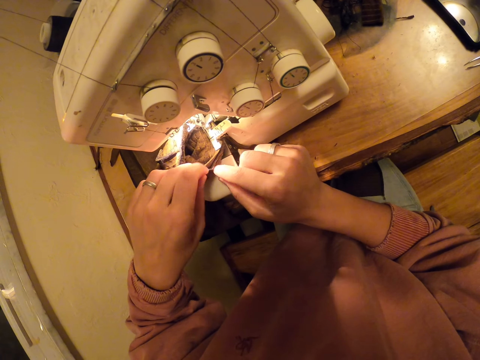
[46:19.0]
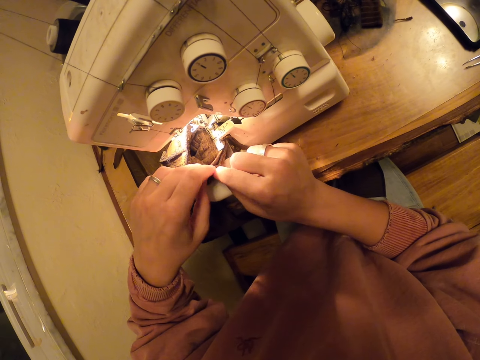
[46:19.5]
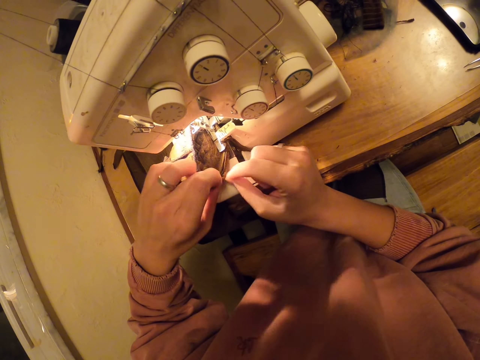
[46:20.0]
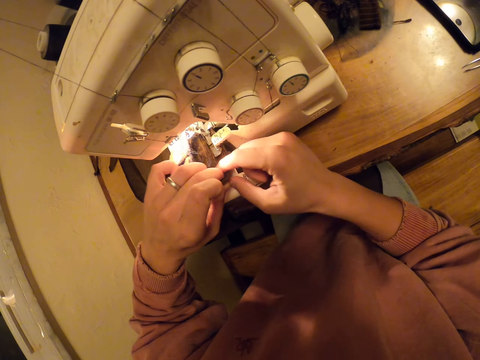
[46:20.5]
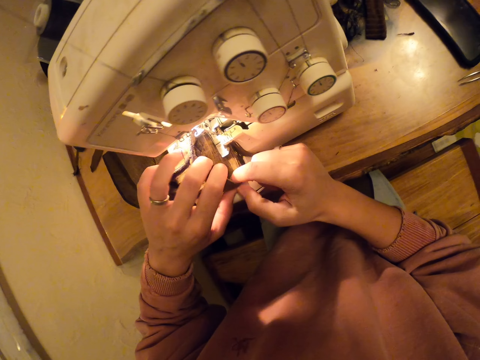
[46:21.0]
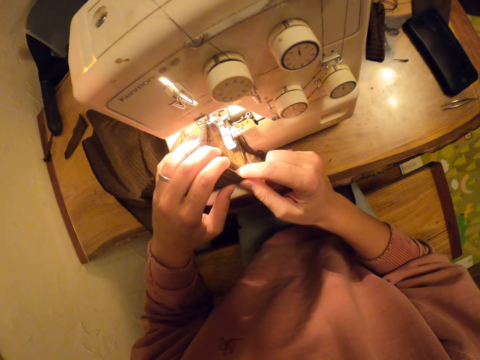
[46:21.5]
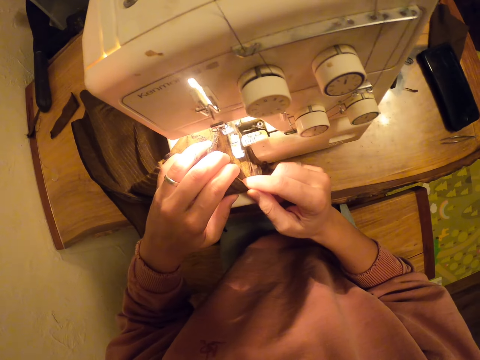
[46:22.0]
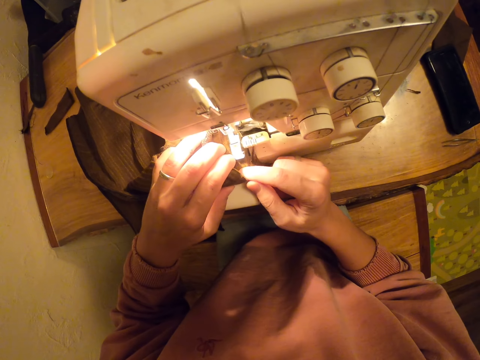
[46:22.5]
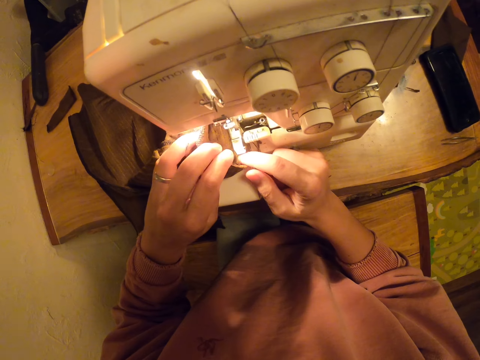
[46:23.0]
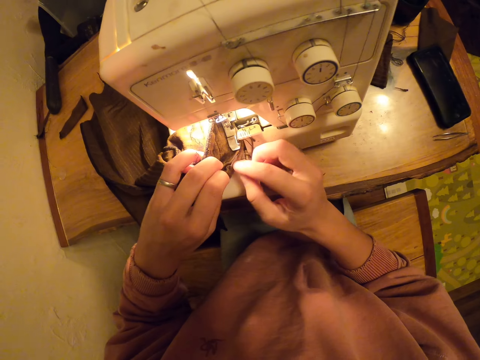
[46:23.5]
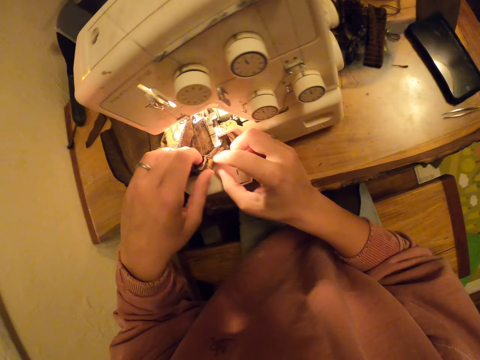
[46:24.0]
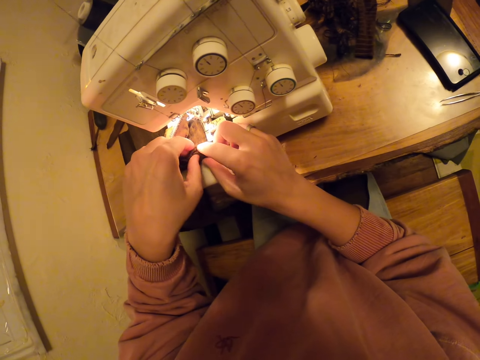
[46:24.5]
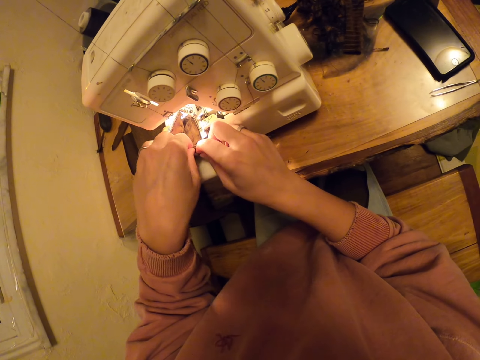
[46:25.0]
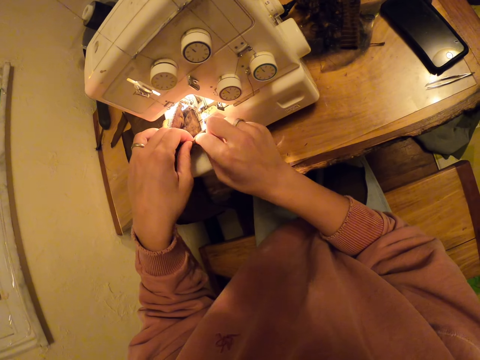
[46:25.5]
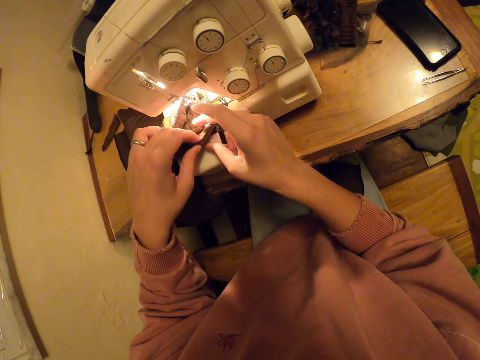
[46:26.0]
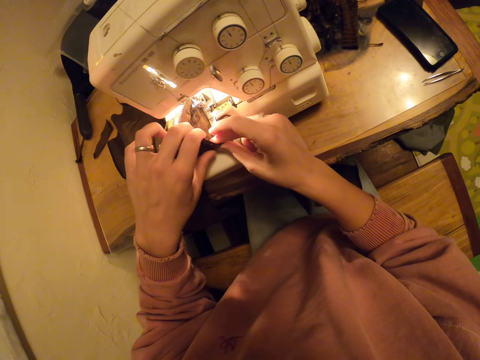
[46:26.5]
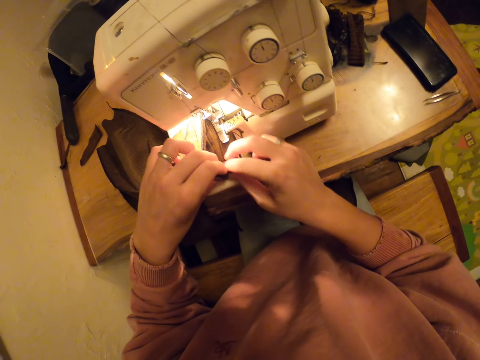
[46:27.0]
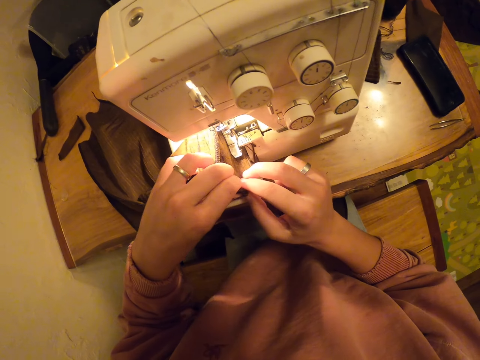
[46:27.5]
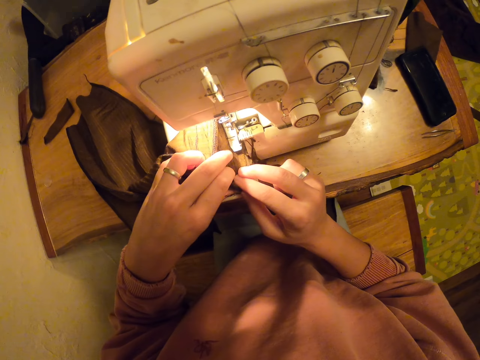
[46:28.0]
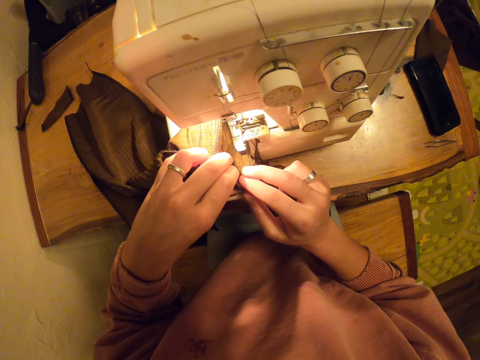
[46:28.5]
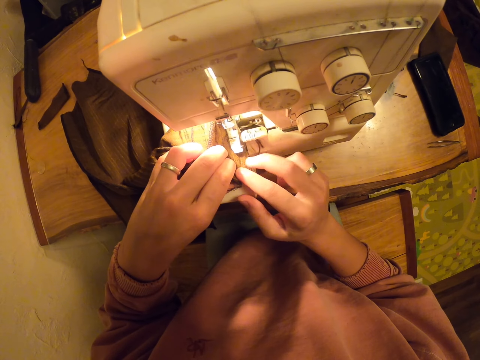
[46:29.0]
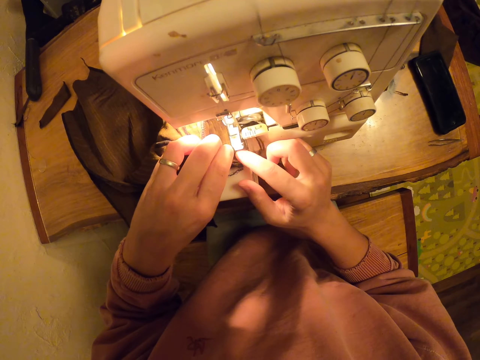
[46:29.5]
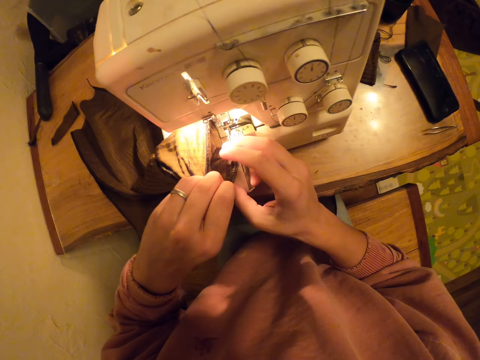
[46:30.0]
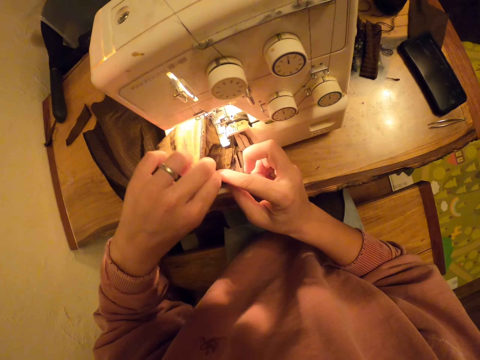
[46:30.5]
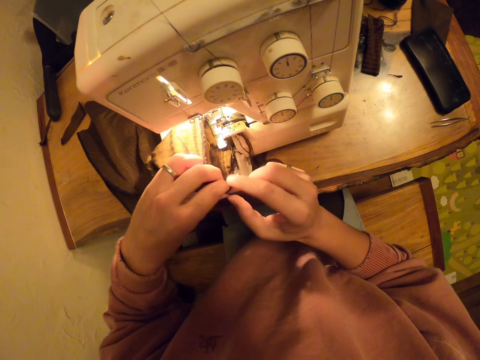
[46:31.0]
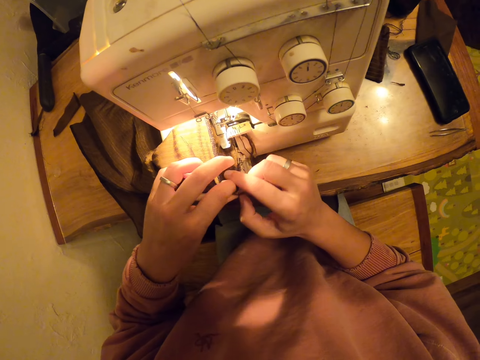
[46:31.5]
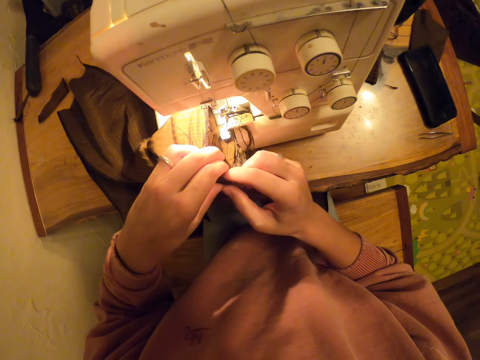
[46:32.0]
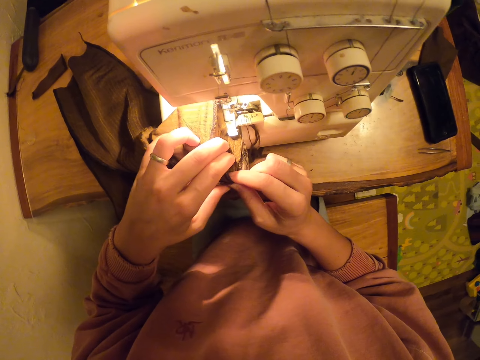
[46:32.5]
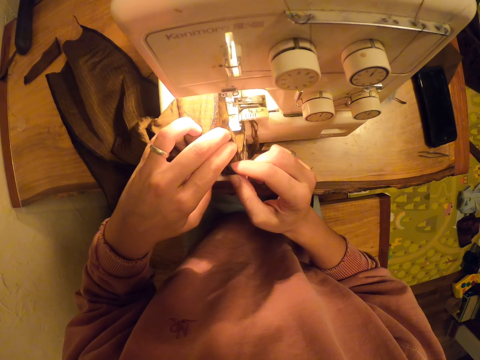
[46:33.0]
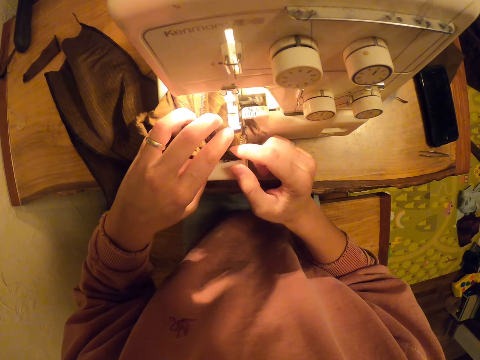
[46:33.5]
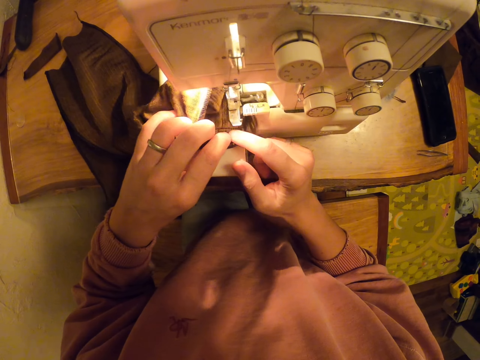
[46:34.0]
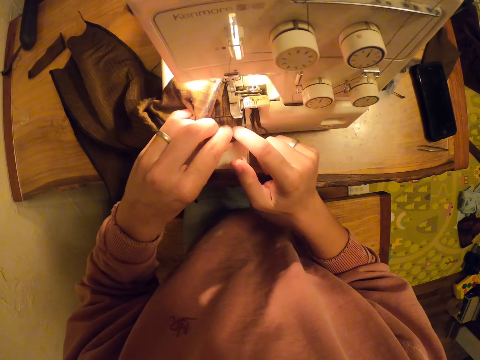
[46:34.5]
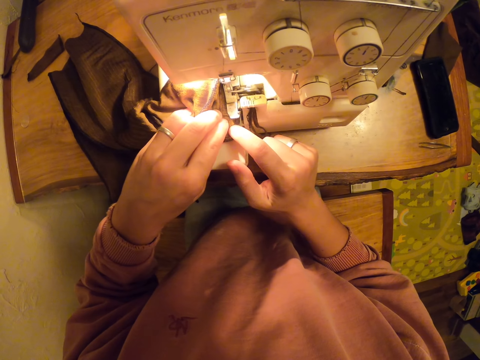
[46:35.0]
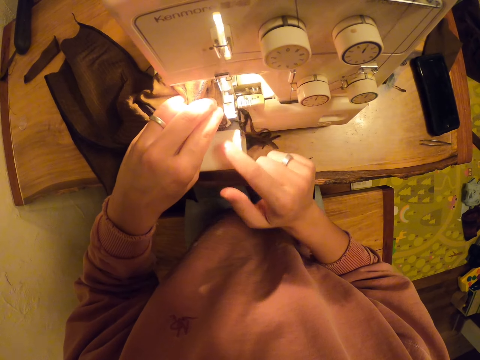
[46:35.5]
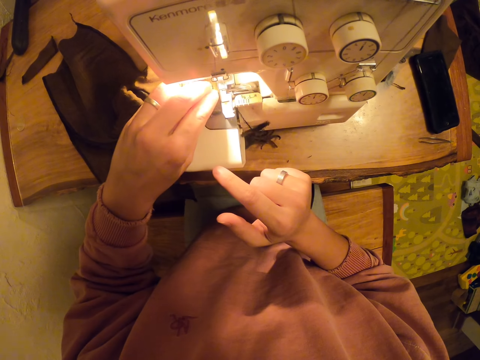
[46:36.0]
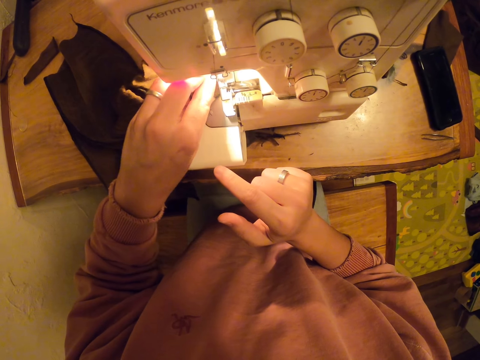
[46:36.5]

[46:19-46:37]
The camera wearer sews the cloth with the sewing machine. They align the cloths with both hands. They sew the cloth with the sewing machine. They align the cloths with both hands. They sew the cloth with the sewing machine.

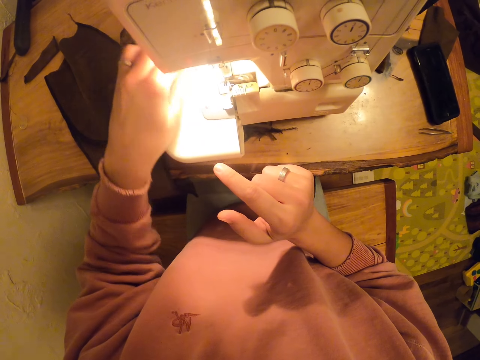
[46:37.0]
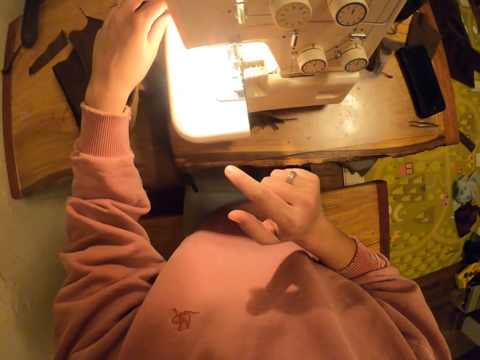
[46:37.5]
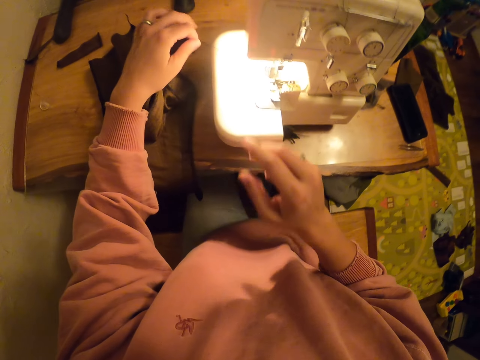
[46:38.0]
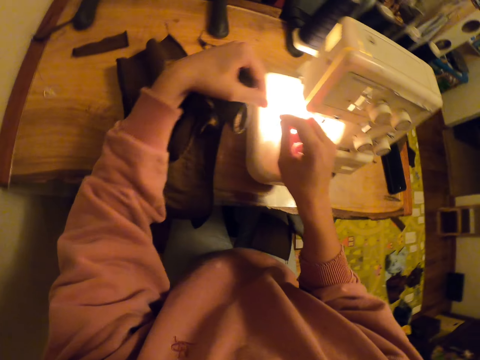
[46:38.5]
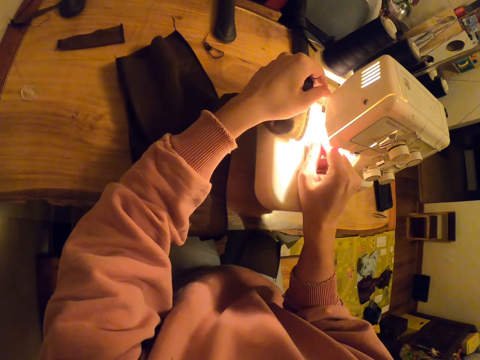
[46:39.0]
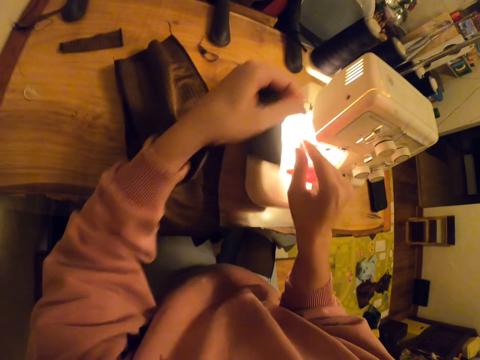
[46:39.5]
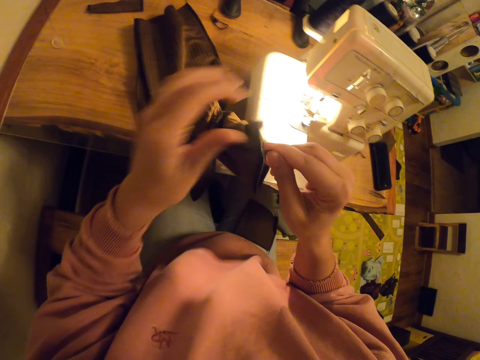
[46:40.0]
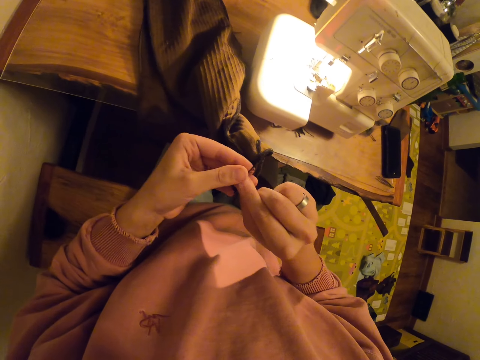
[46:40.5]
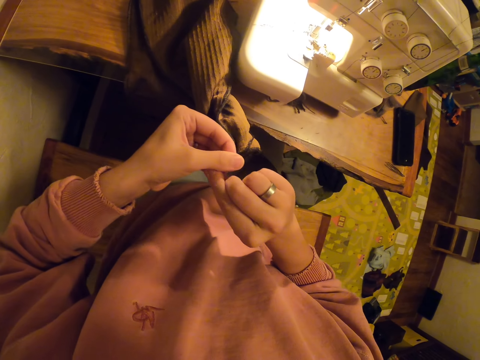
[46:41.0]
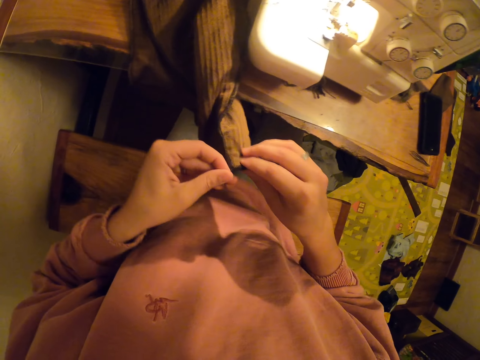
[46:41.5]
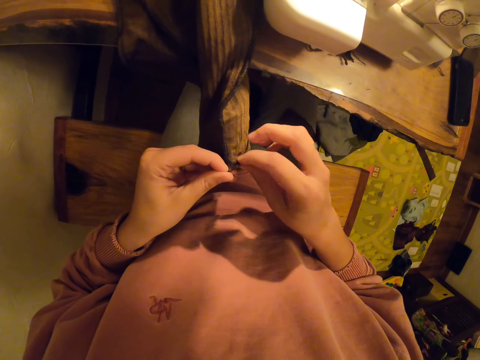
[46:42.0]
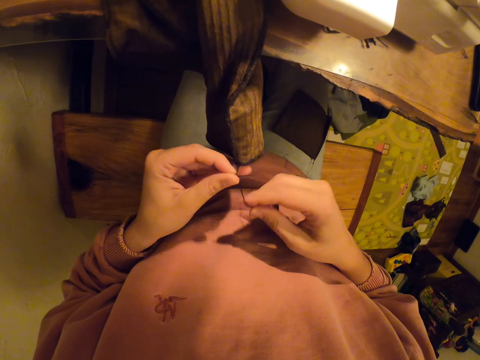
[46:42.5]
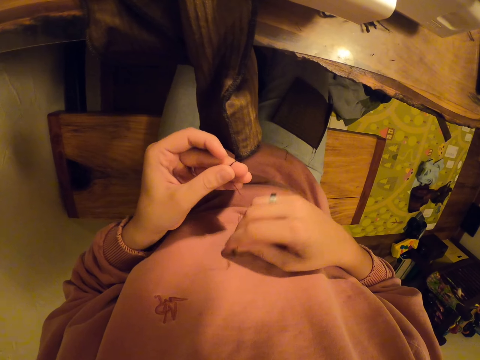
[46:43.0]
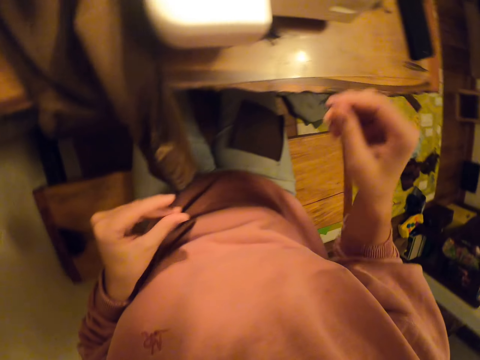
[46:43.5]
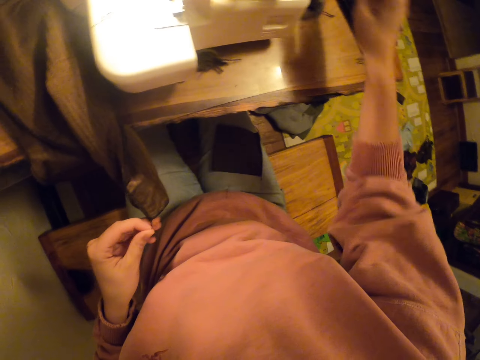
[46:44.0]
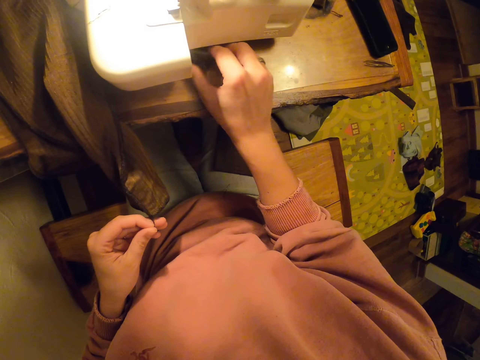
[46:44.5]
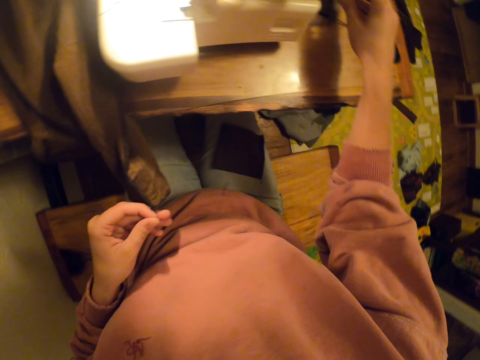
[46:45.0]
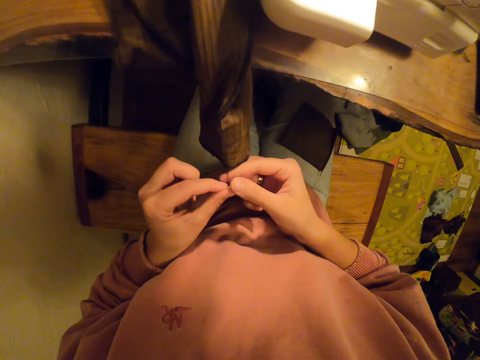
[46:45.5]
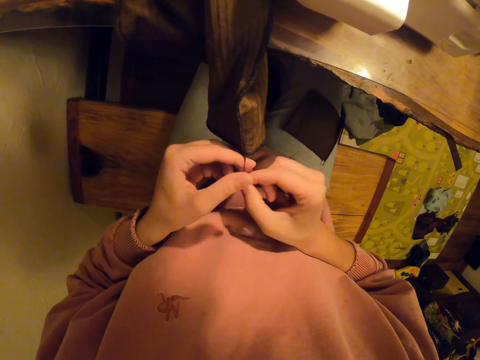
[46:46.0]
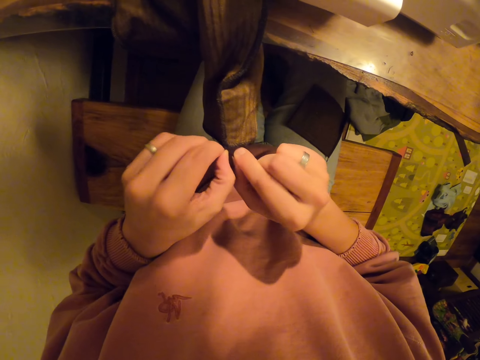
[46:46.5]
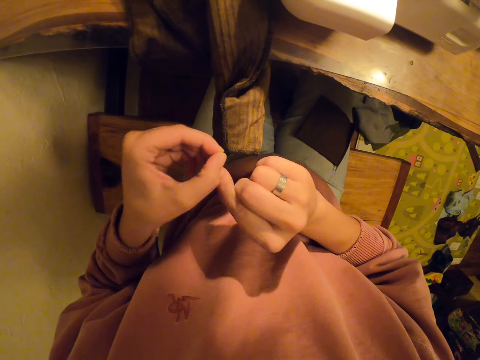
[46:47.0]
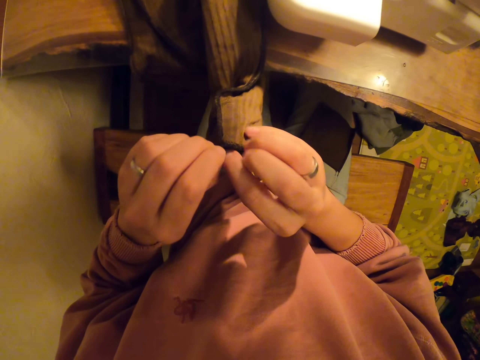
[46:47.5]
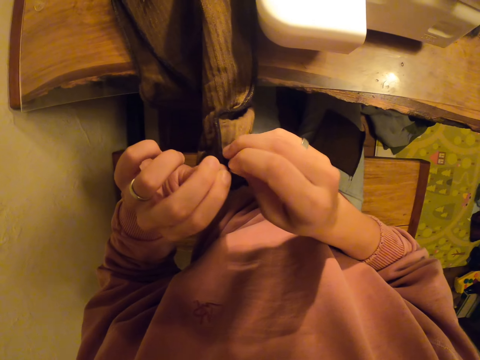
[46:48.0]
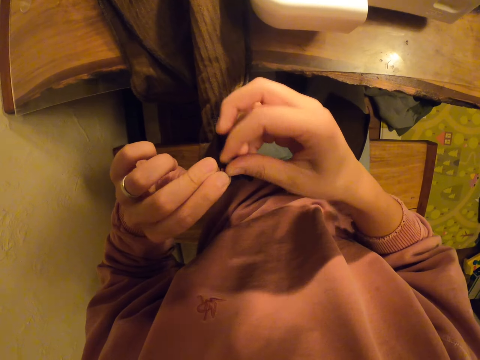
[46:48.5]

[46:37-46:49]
The camera wearer cuts the thread. They tie the thread. They throw the thread on the table. They tie the thread.
